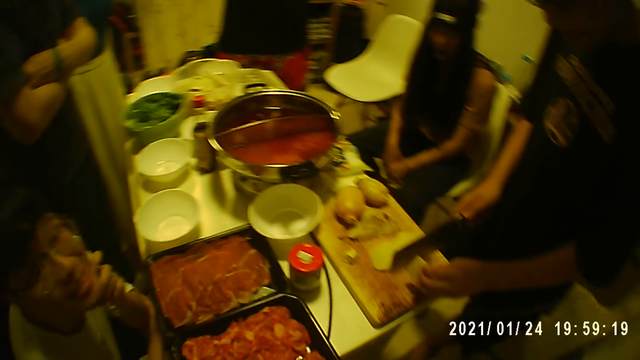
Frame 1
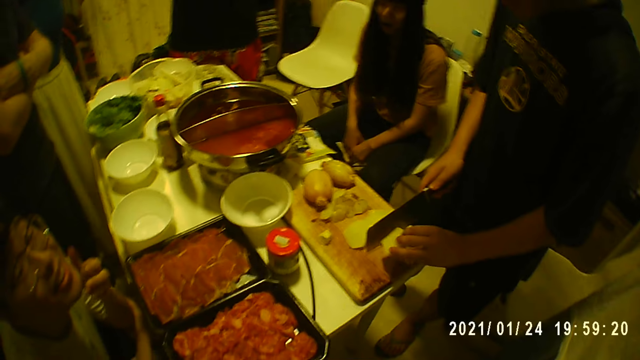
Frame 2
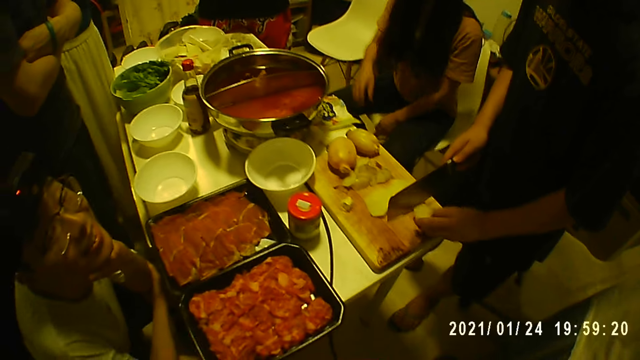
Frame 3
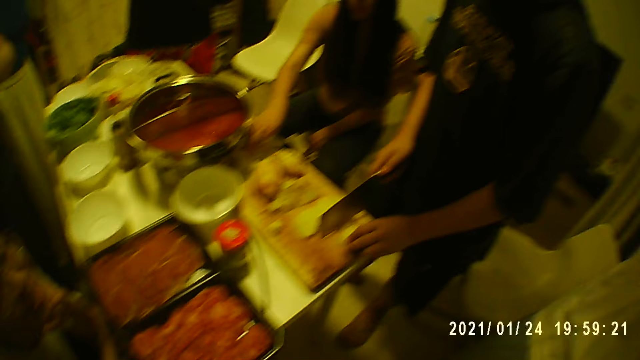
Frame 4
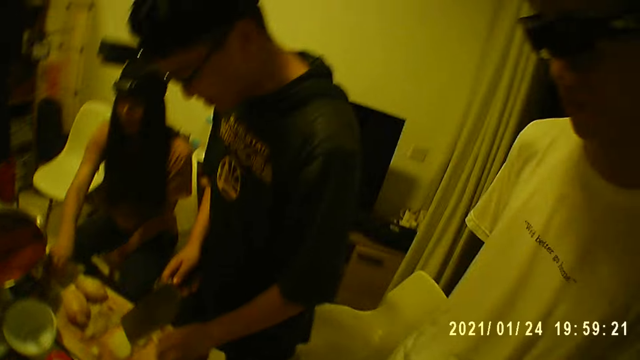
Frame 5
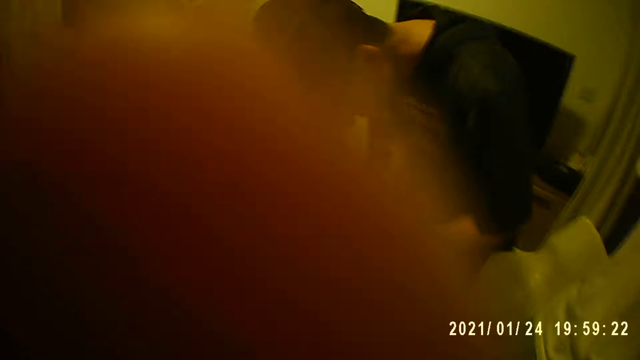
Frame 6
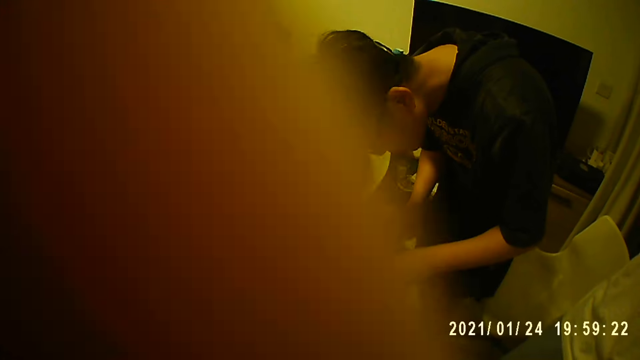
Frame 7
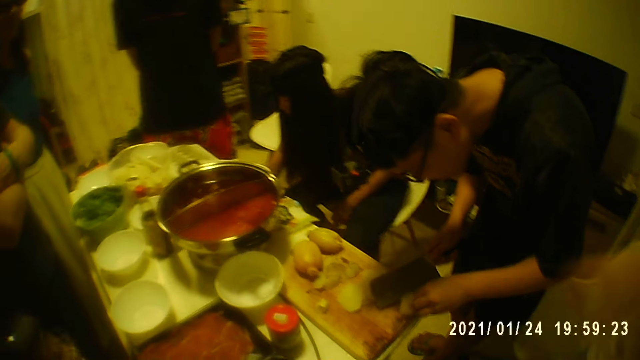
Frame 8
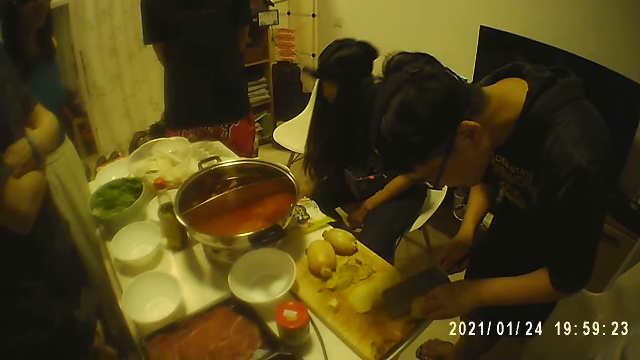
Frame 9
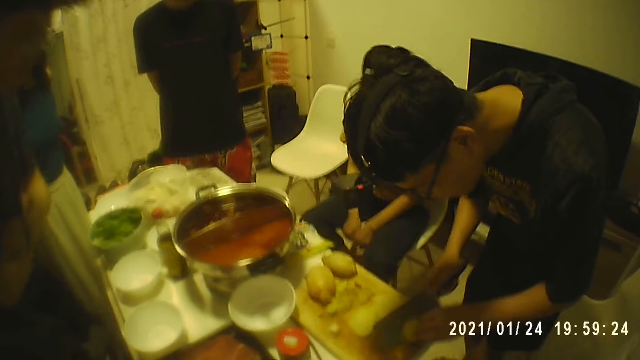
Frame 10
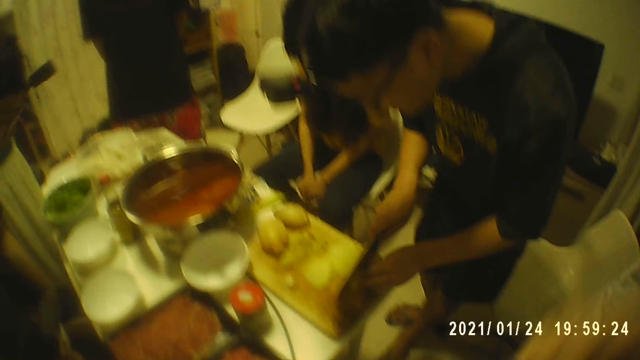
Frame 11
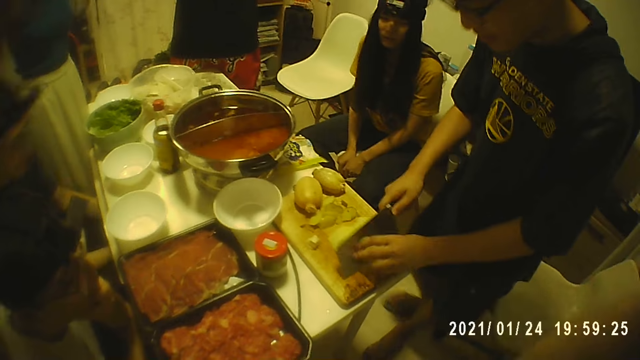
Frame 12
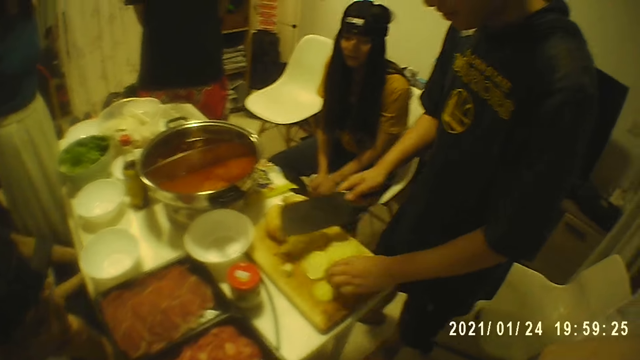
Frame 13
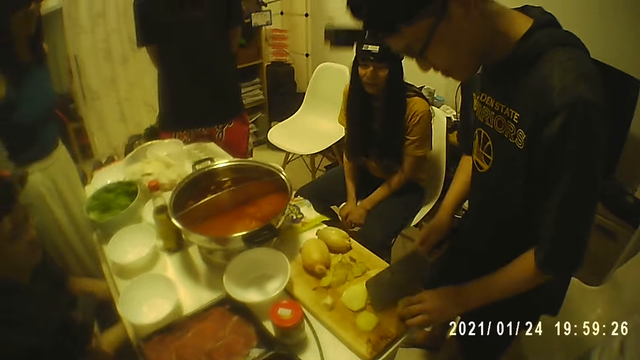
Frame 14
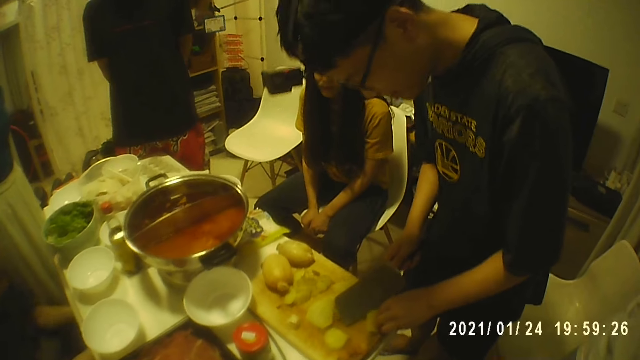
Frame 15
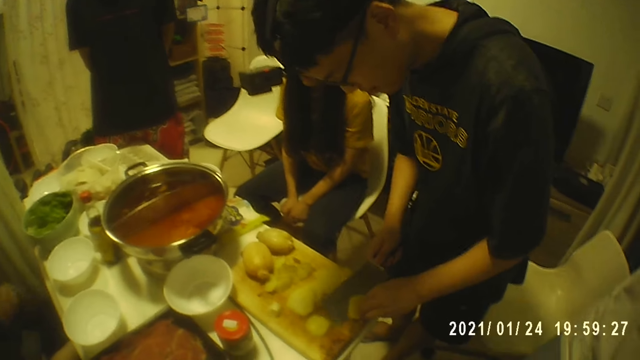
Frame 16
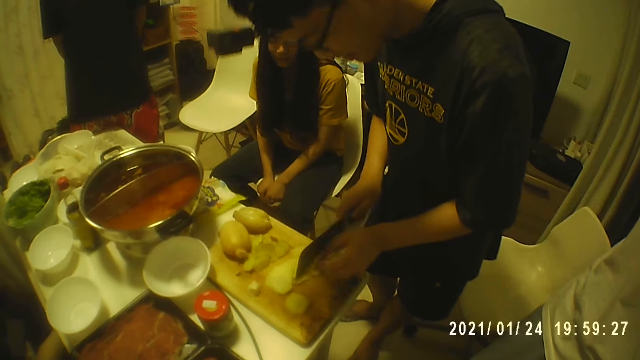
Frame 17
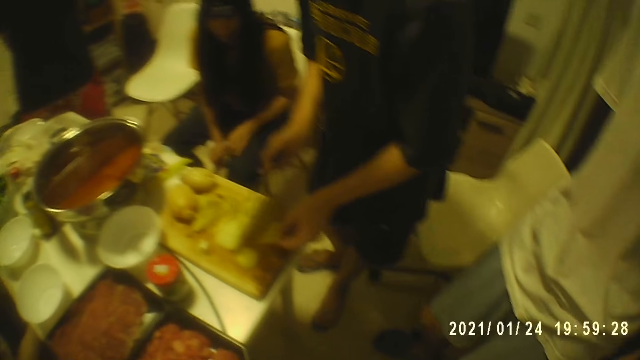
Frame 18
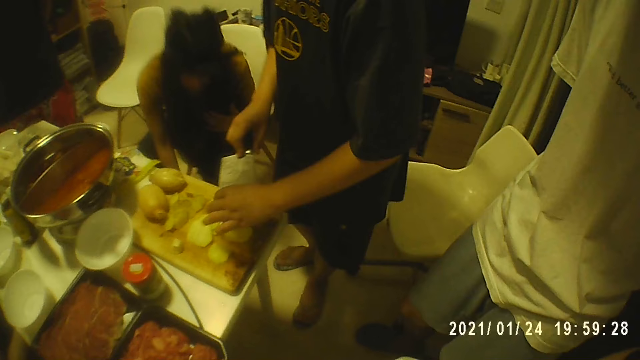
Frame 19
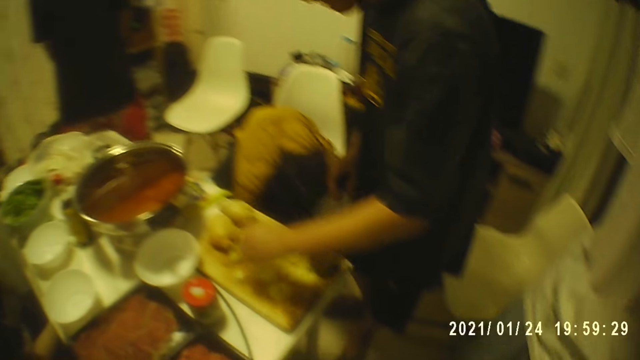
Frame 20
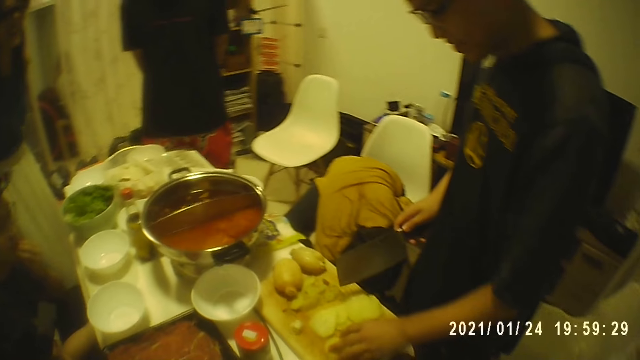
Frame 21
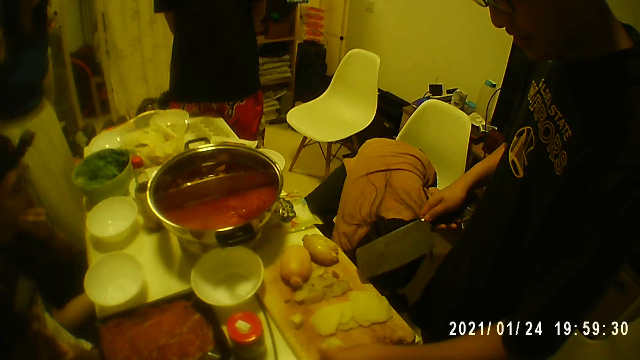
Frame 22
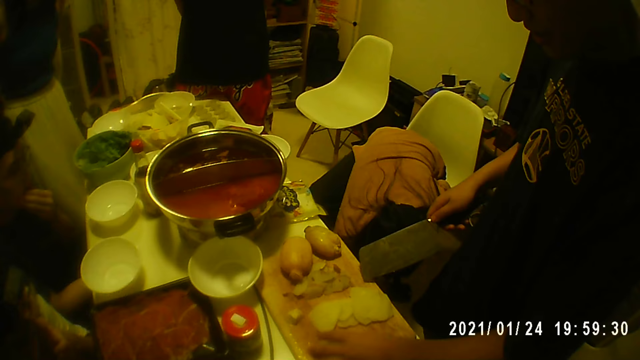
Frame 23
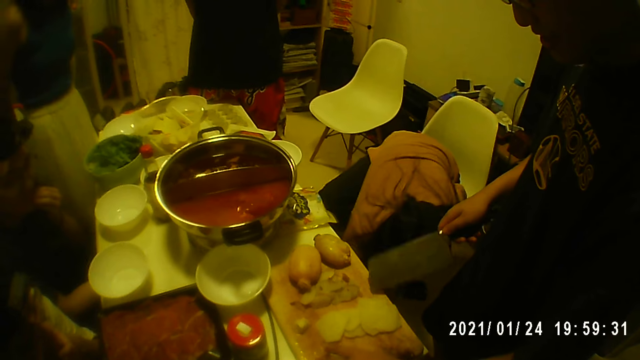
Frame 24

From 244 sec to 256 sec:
The woman takes a peel on the table with her right hand. The camera wearer adjusts their camera. They lift up the hand. A man wipes the knife with fingers.

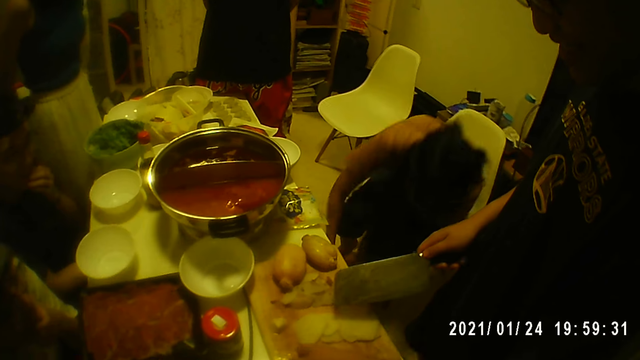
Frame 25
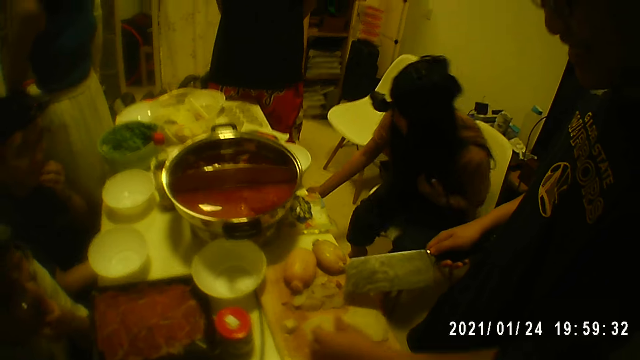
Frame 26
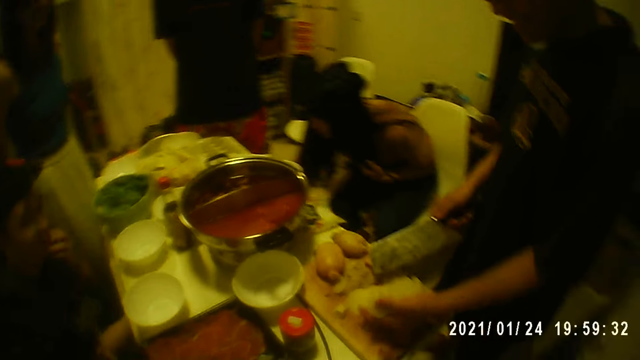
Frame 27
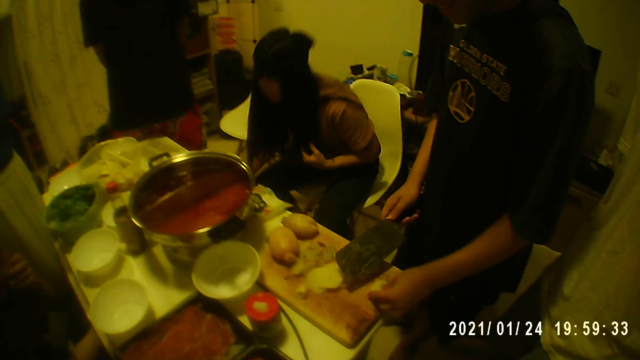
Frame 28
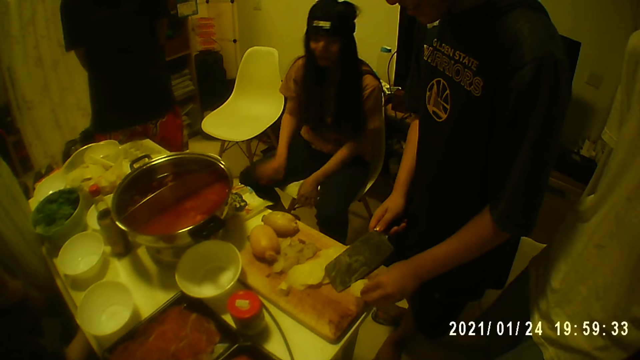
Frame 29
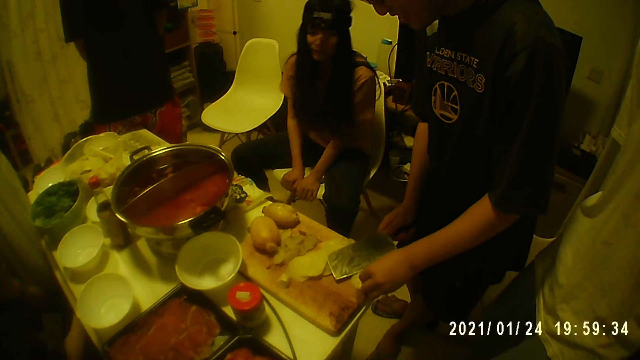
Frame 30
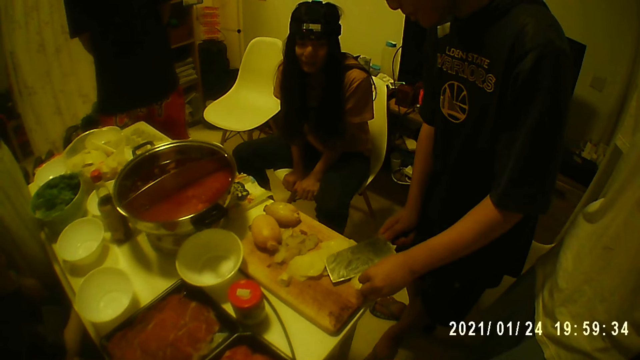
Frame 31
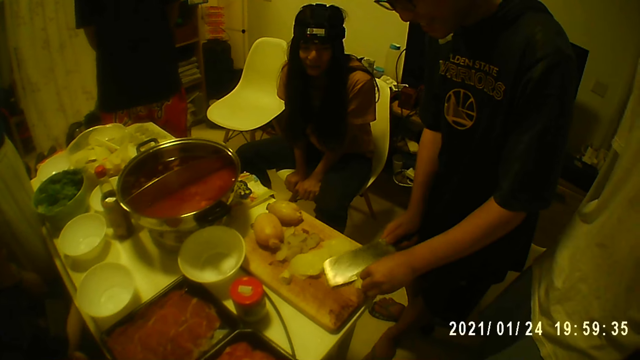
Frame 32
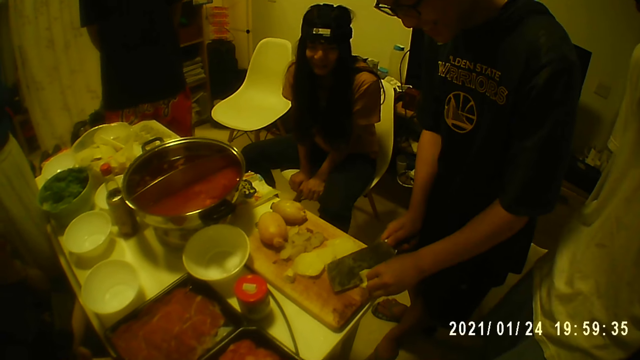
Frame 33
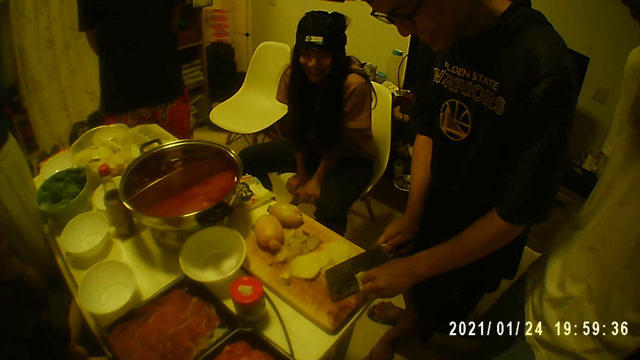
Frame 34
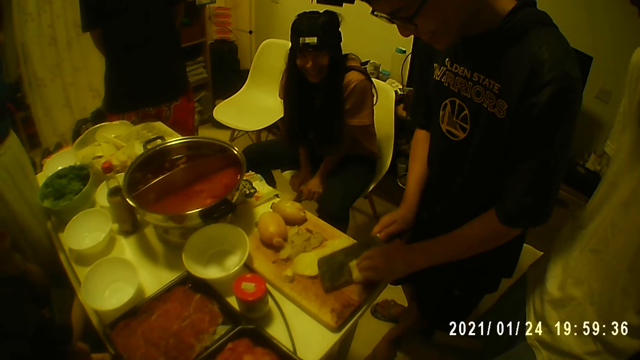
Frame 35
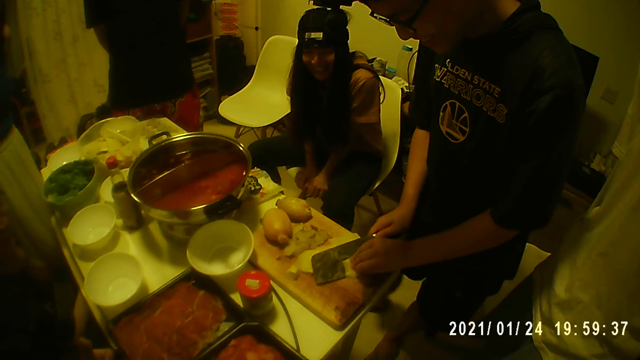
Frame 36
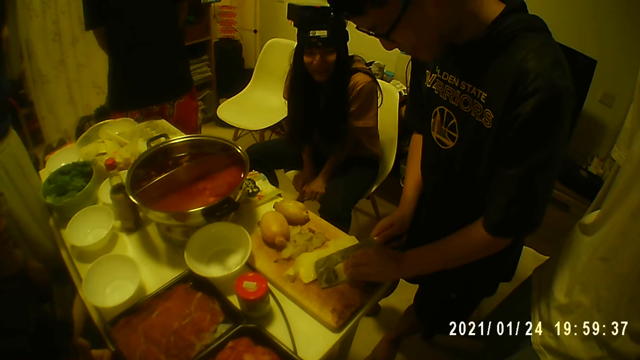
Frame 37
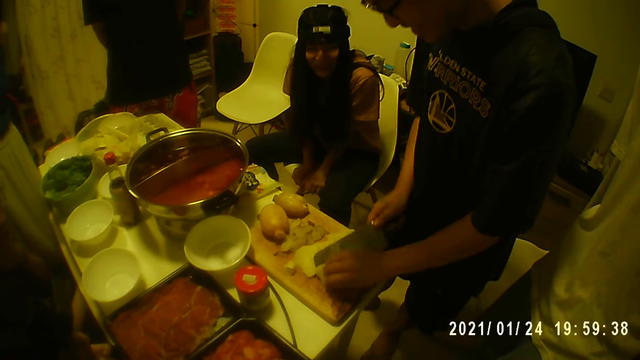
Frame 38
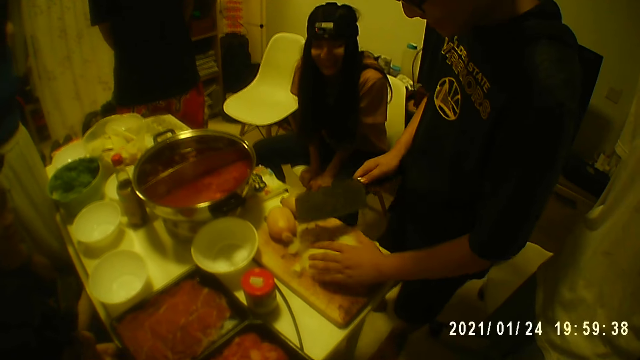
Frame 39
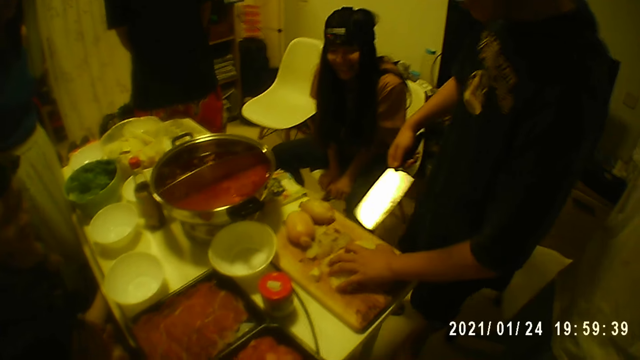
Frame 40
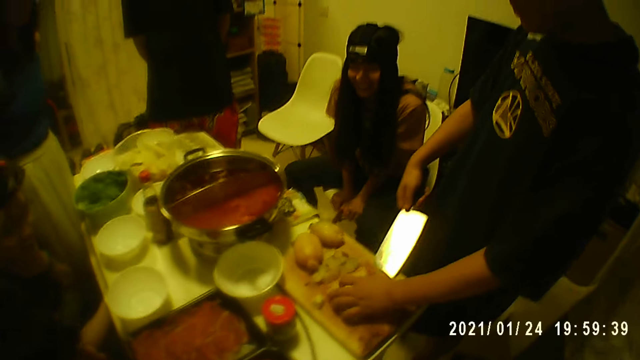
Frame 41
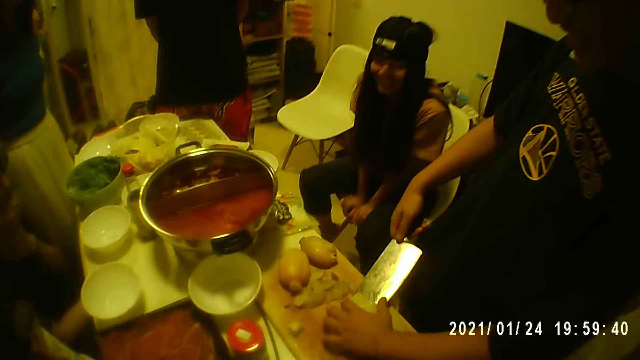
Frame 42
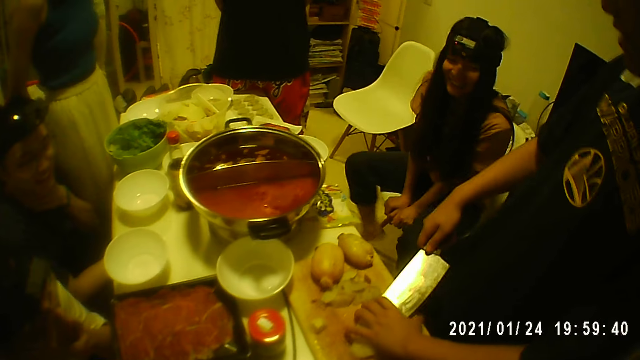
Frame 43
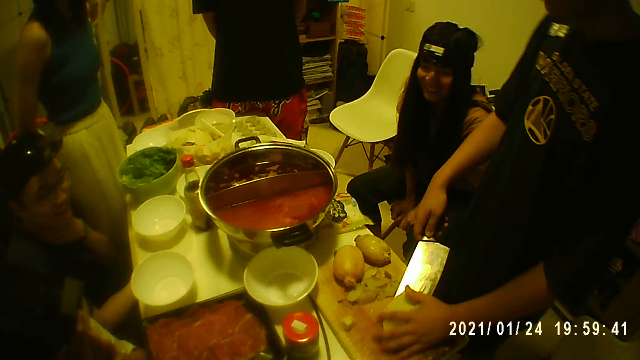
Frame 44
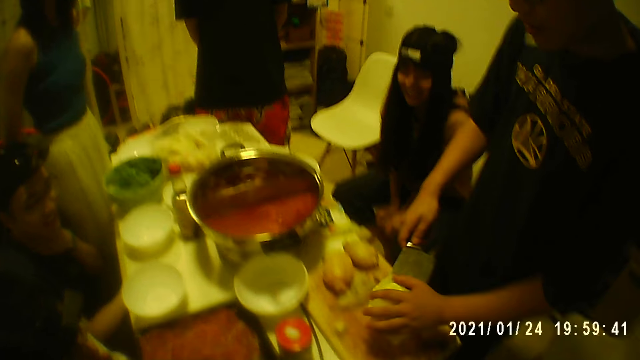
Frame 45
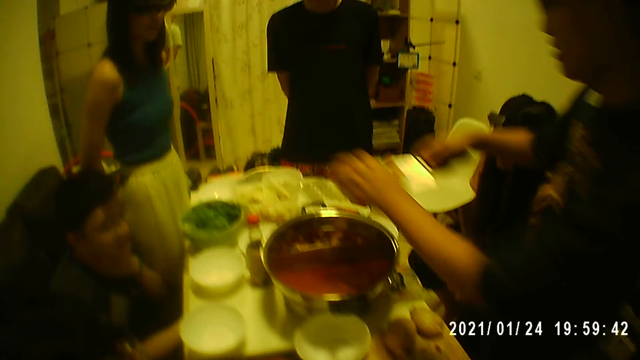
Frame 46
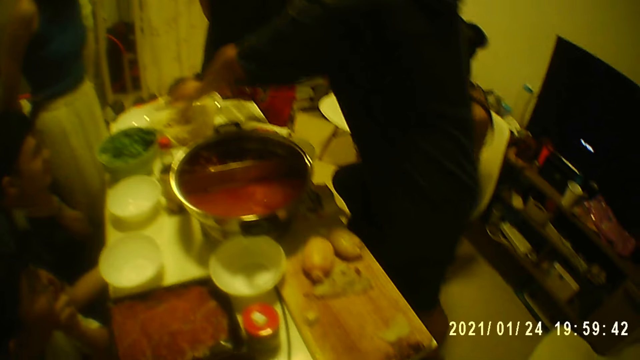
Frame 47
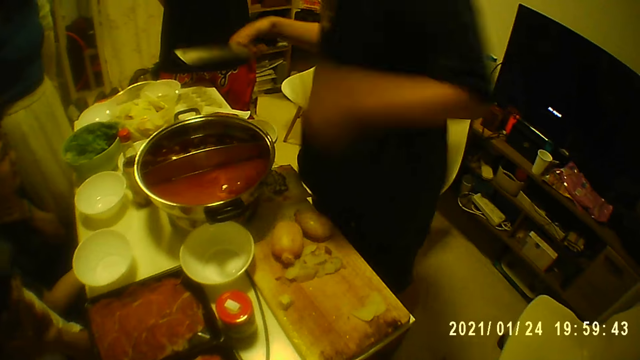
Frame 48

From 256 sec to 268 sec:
A man cuts the fruits. The man packs the sliced potatoes with the knife in his right hand. The man scoops the fruits with the knife and puts the sliced potatoes into the bowl on the table with the knife.
